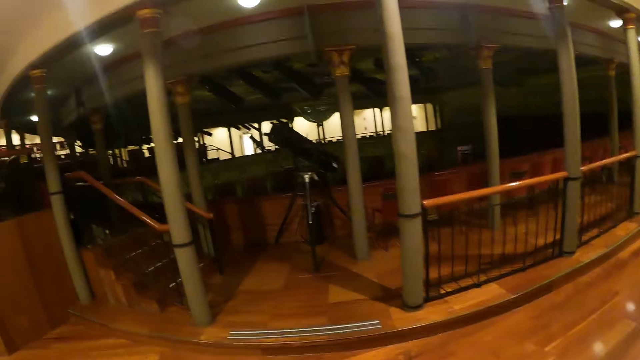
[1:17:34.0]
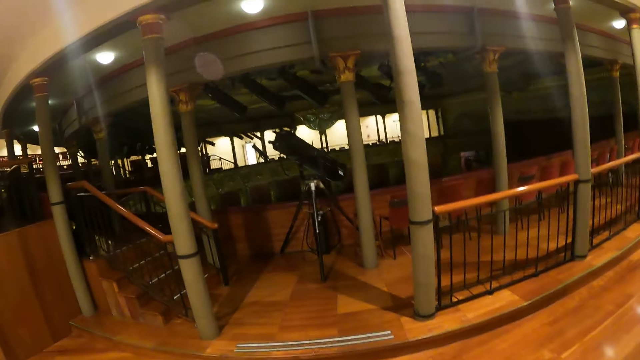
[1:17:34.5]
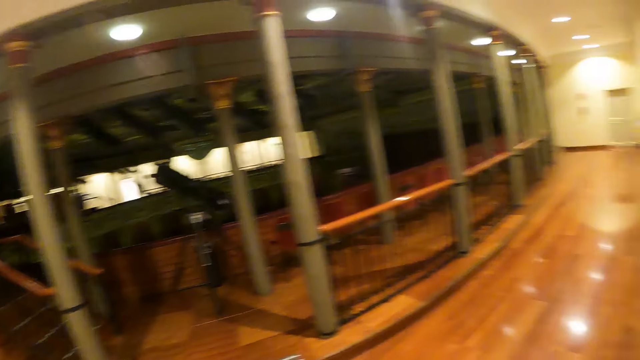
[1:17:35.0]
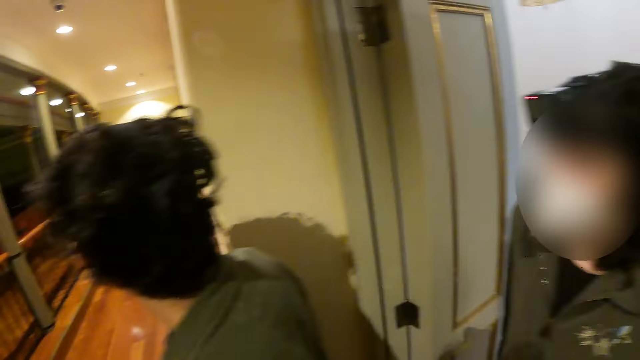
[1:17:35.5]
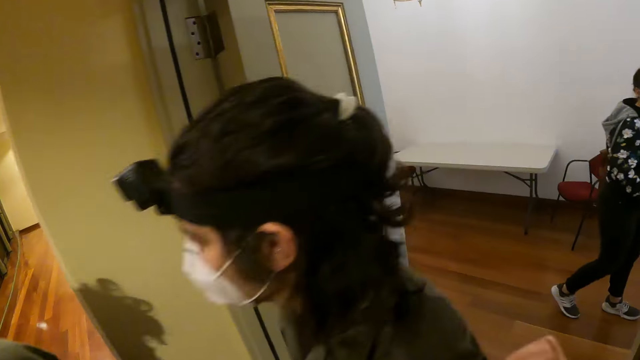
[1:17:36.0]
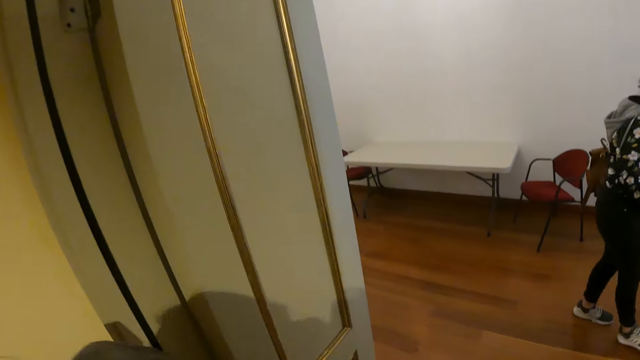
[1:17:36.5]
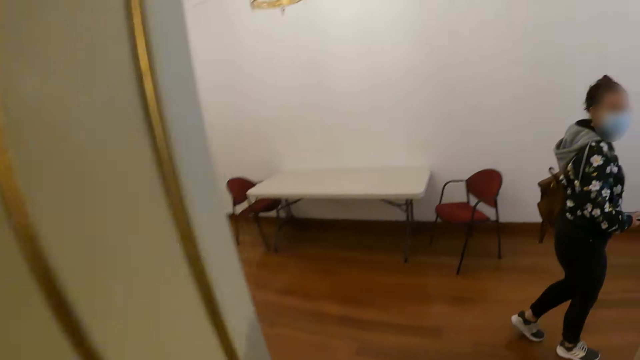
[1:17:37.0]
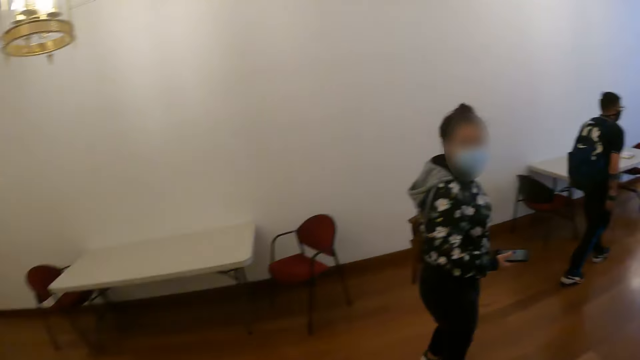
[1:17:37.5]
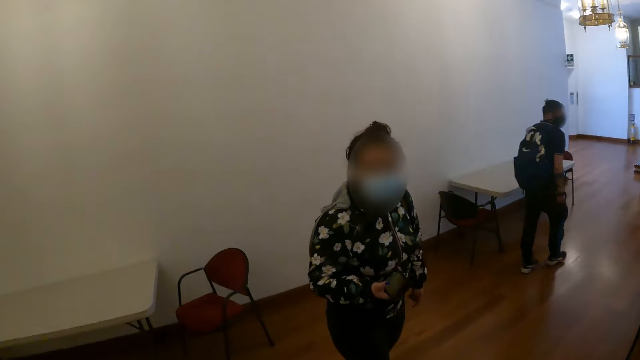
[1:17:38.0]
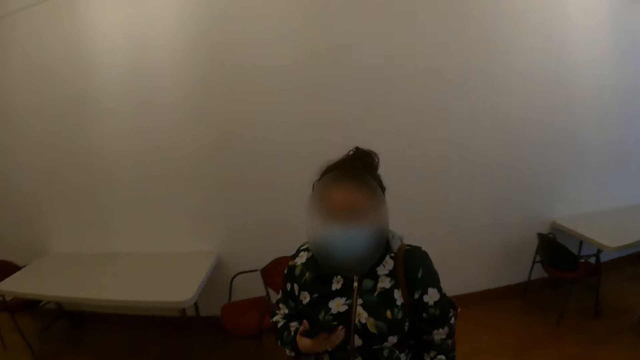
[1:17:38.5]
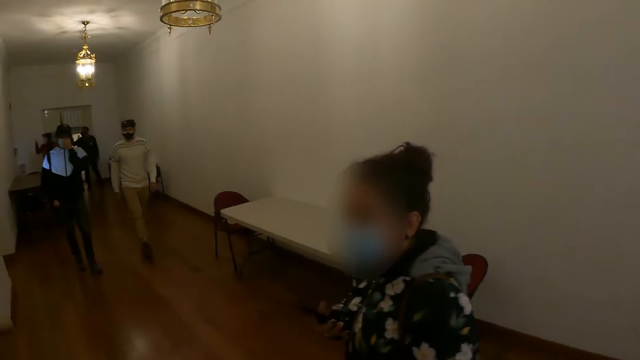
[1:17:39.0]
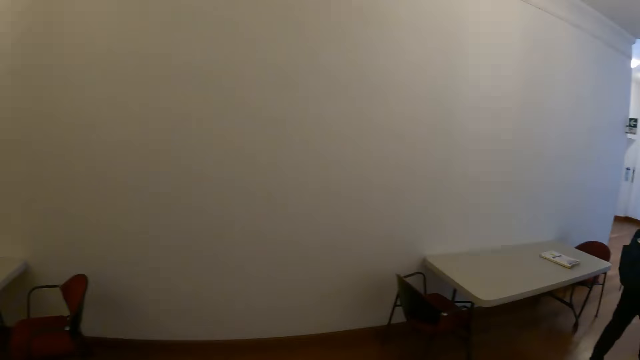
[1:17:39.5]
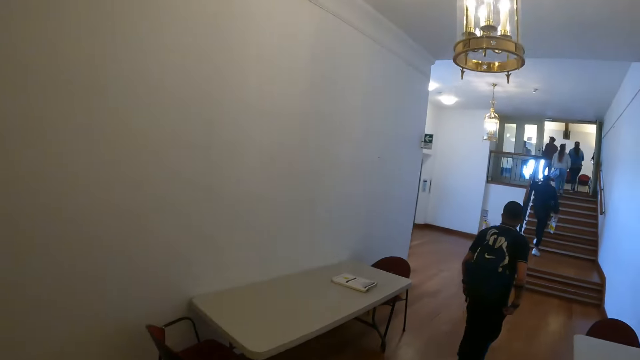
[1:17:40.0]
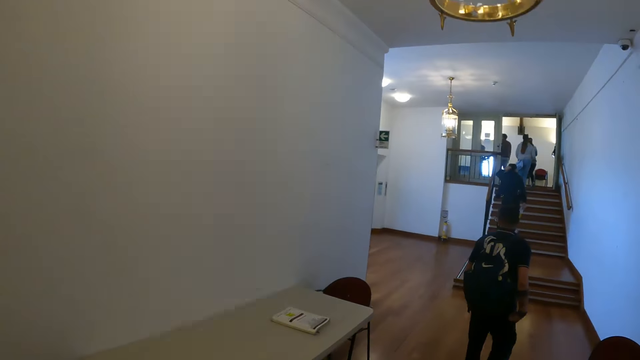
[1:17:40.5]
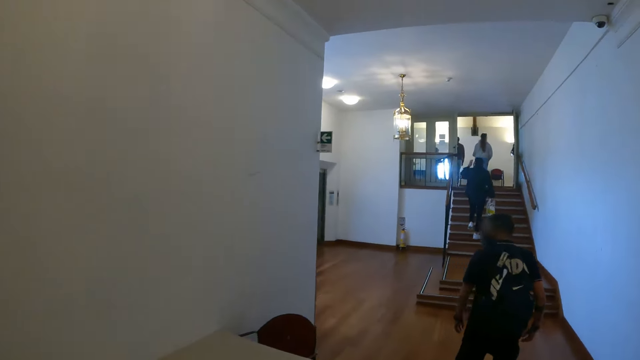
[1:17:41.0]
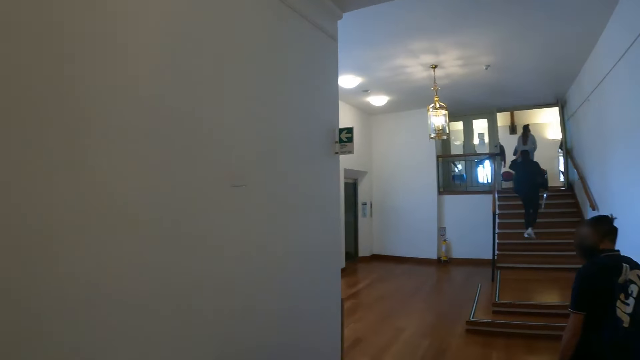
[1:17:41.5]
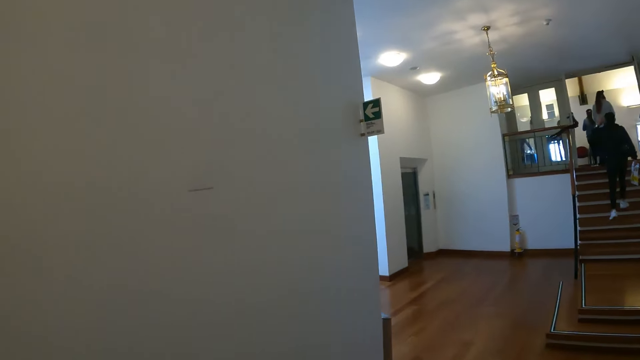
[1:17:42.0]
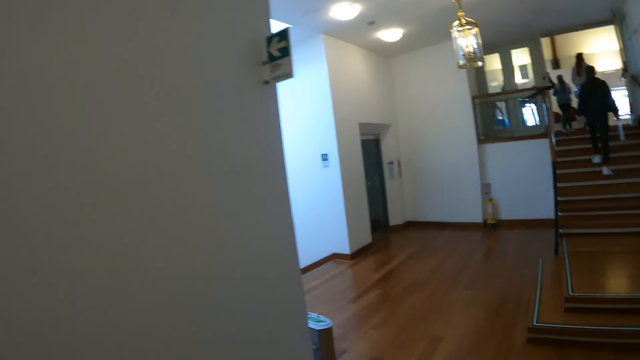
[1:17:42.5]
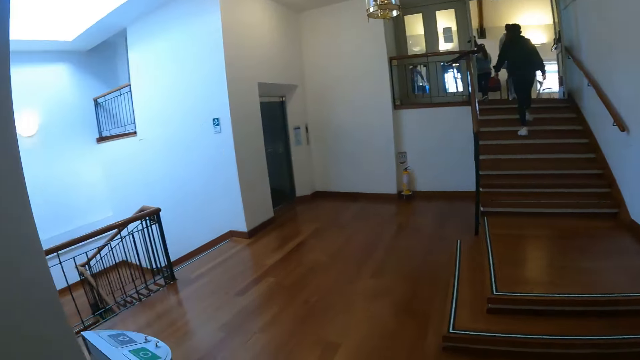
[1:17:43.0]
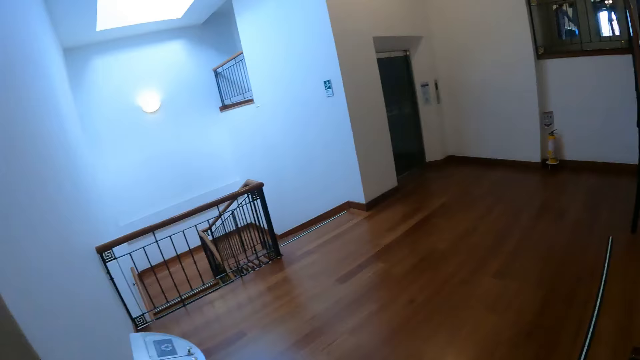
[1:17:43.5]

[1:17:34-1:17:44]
The camera wearer walks around the house.

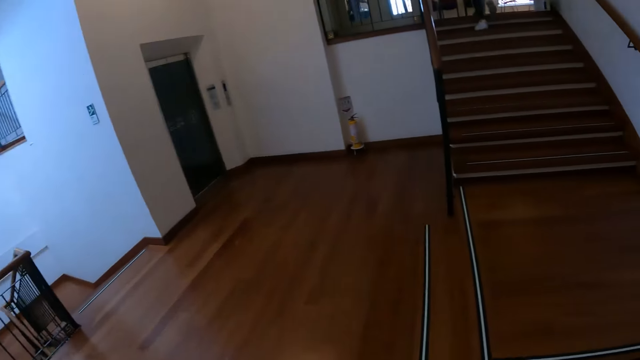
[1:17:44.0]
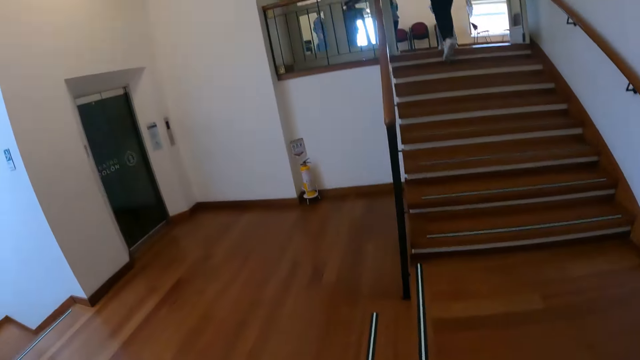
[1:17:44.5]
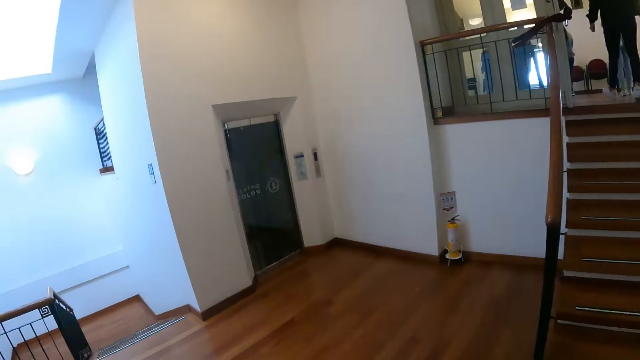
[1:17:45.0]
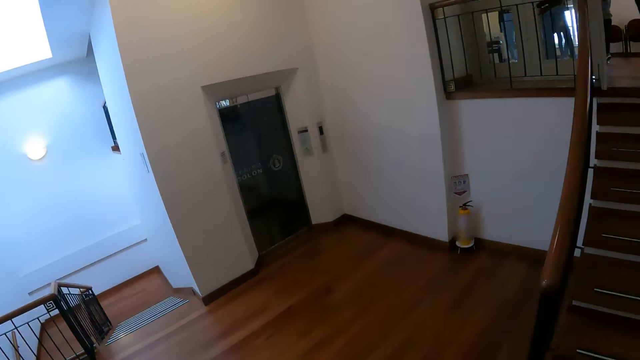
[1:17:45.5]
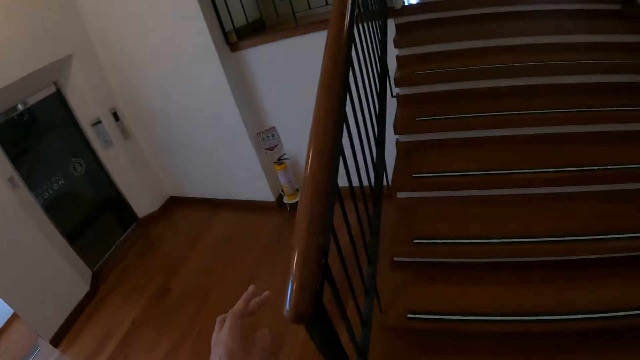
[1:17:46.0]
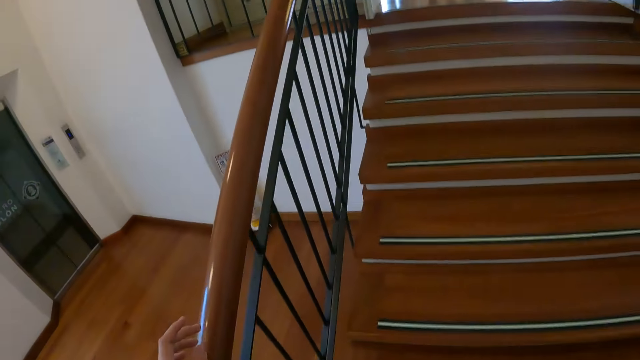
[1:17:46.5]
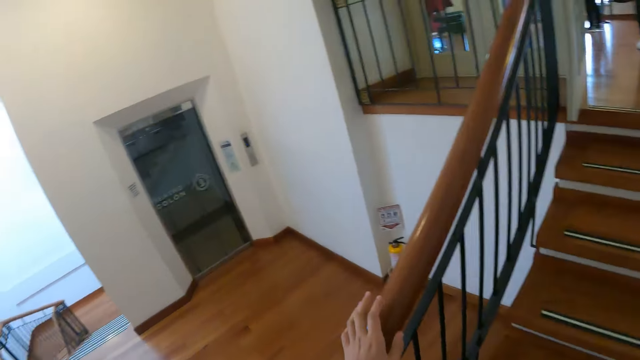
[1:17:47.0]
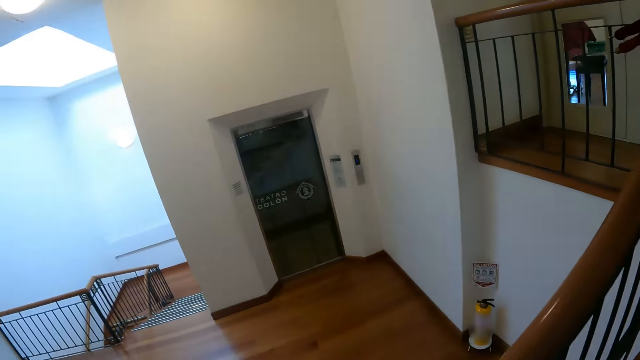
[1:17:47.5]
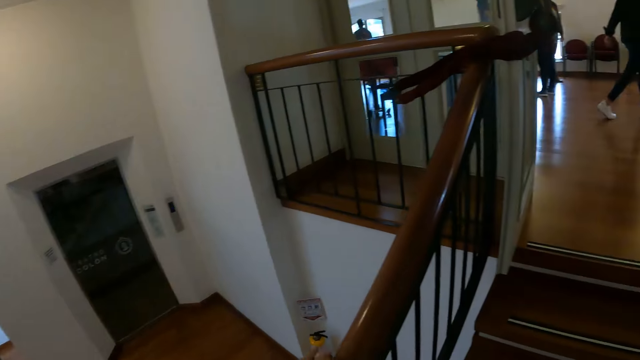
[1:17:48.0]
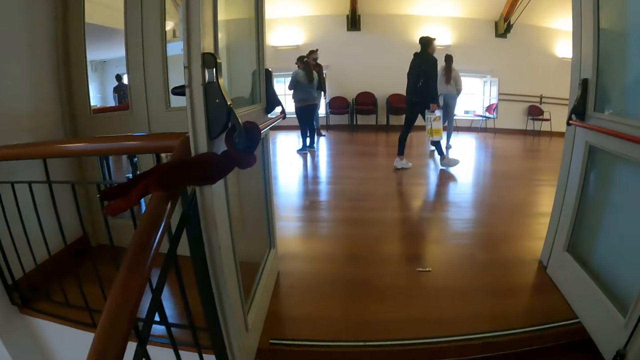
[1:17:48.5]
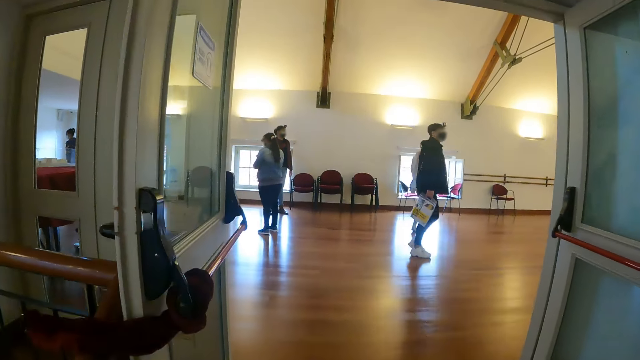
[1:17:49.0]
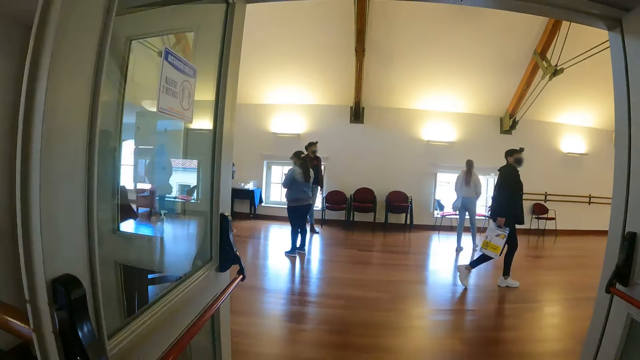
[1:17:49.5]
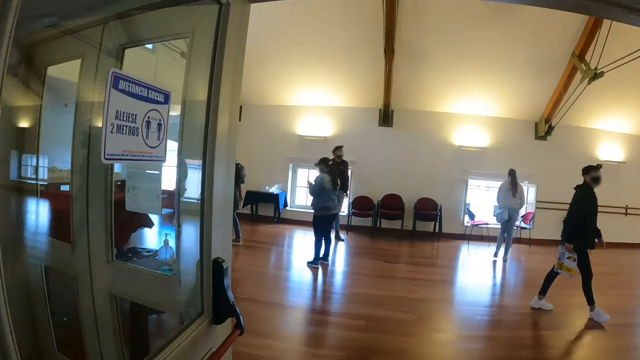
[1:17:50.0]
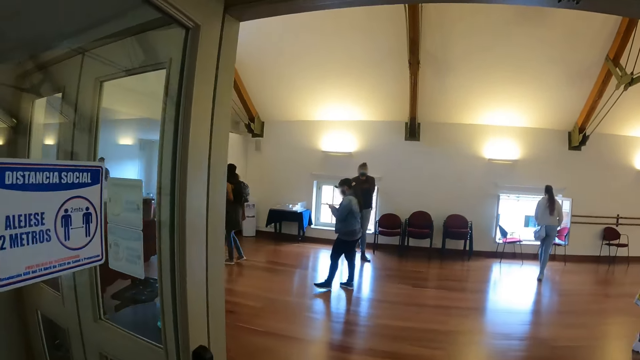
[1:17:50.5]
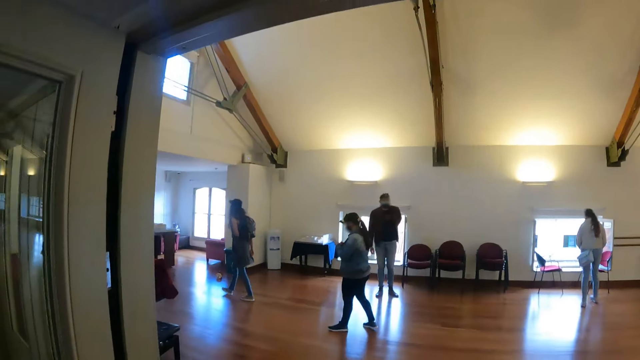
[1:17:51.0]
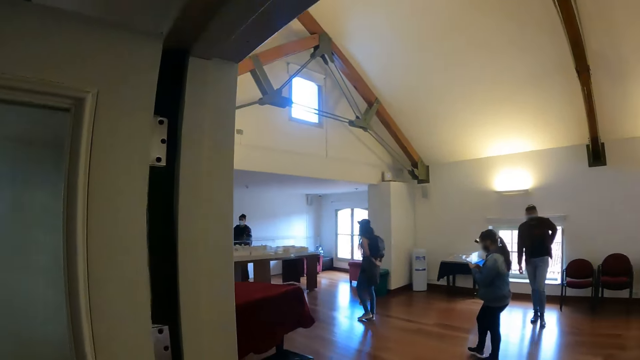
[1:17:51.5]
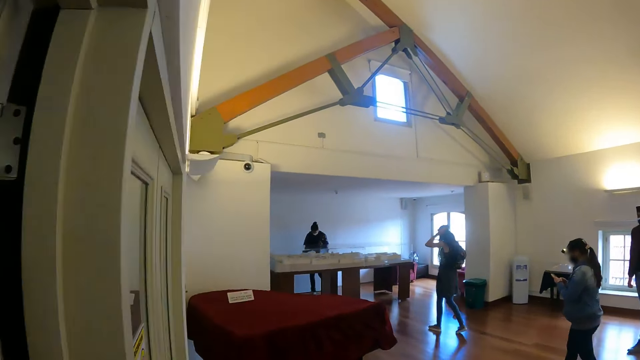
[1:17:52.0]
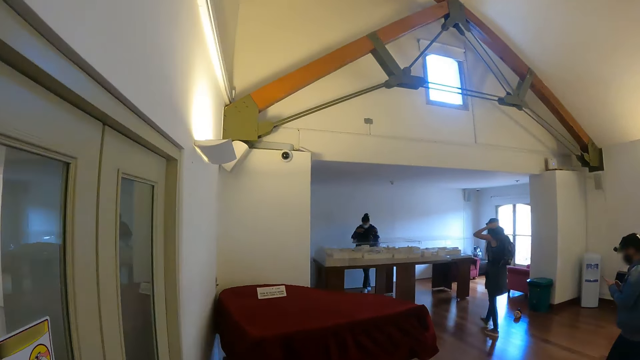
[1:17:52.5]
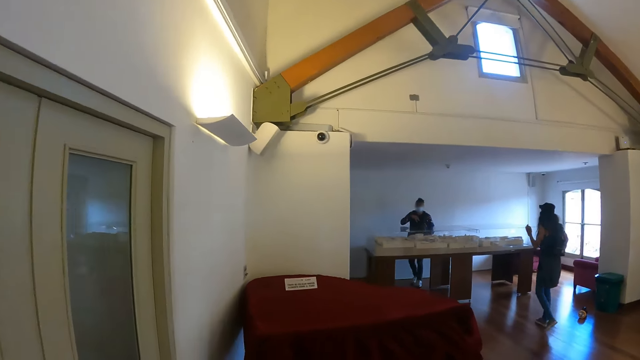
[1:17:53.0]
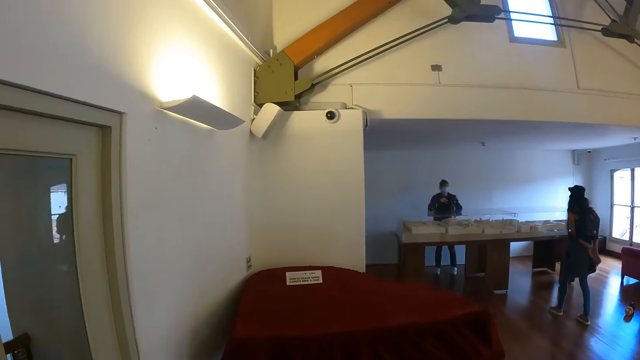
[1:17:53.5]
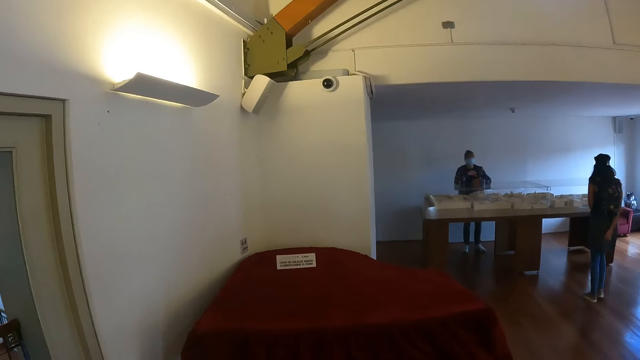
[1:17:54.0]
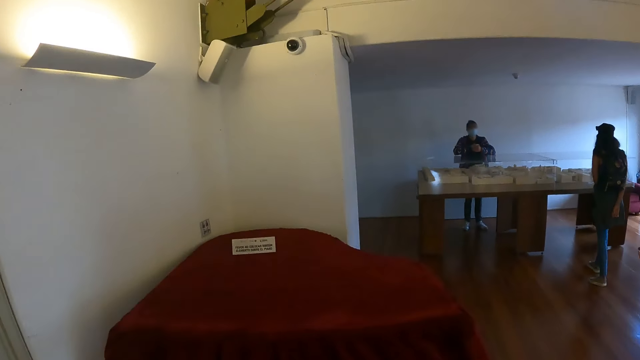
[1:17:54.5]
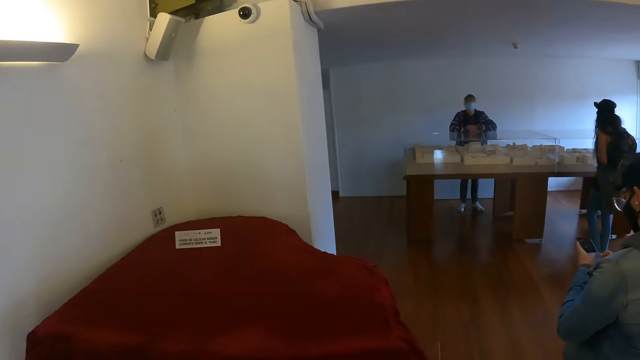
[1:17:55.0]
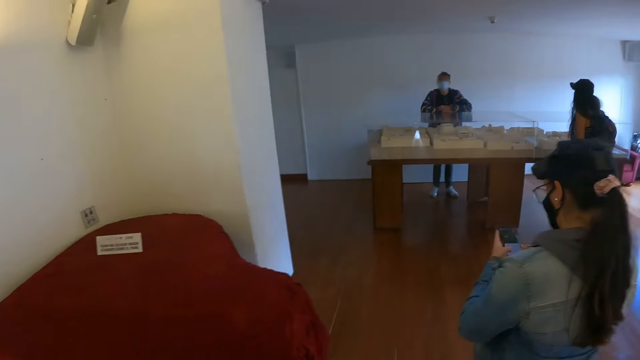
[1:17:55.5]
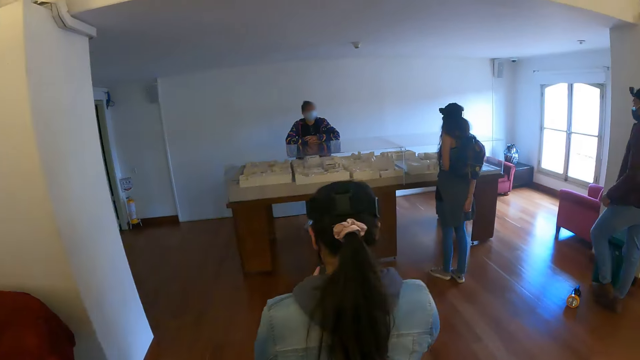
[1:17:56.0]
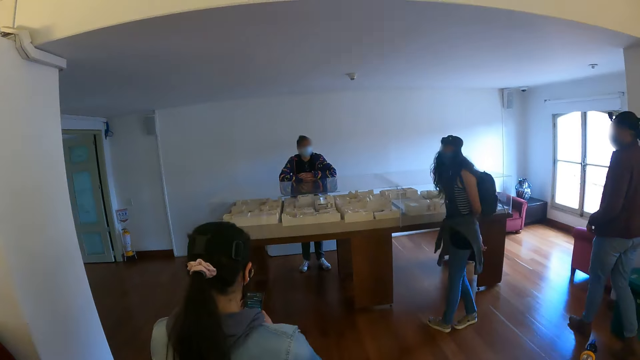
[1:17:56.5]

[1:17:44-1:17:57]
The camera wearer holds the stairs rail. They climb up the stairs. They walk around.
